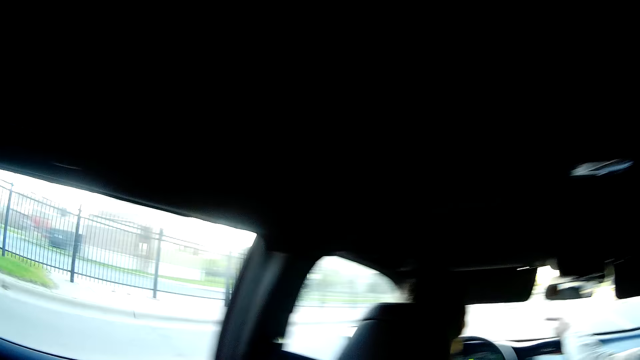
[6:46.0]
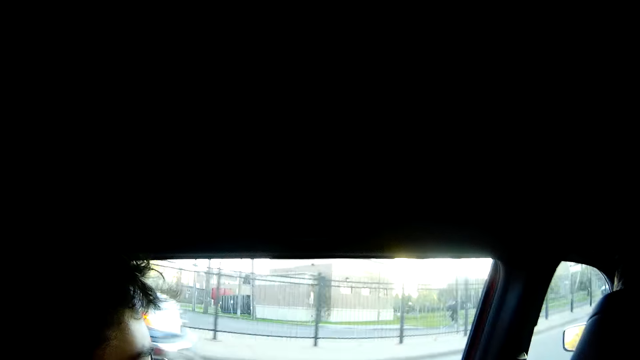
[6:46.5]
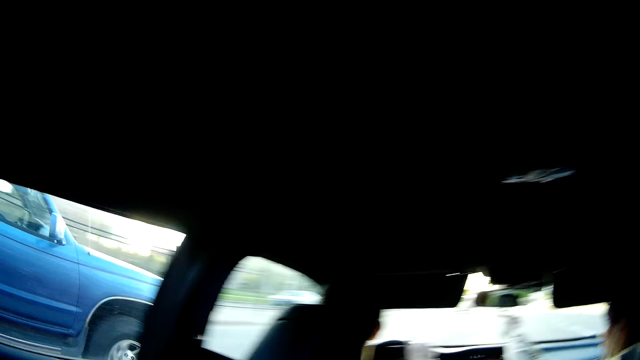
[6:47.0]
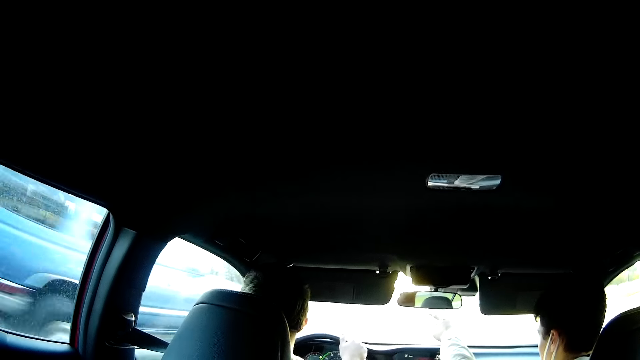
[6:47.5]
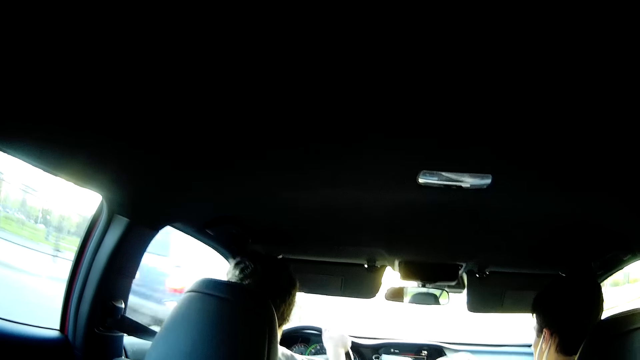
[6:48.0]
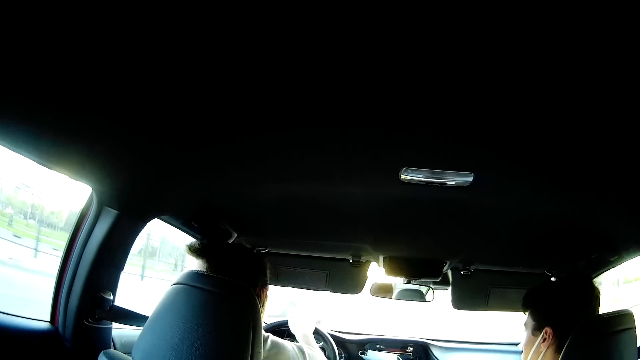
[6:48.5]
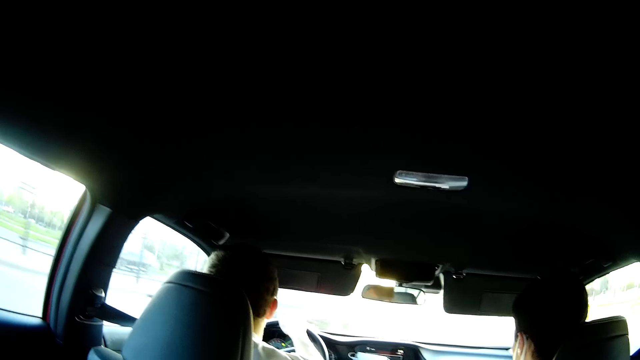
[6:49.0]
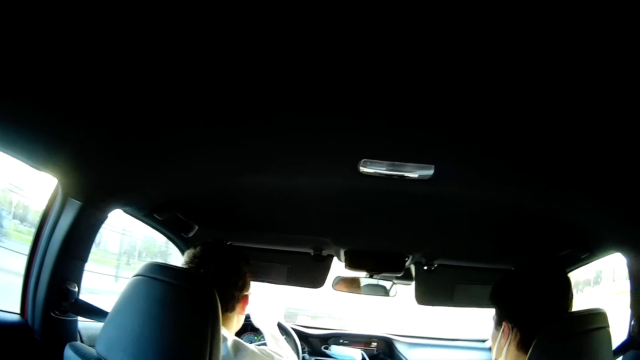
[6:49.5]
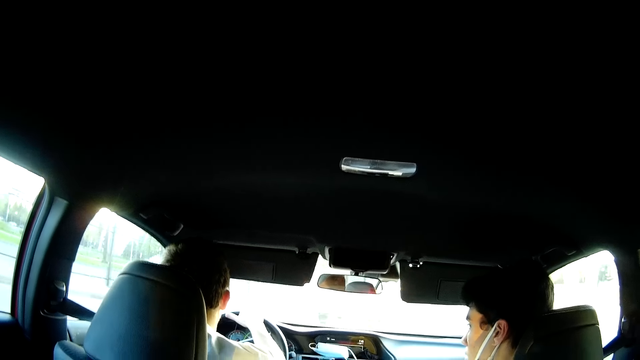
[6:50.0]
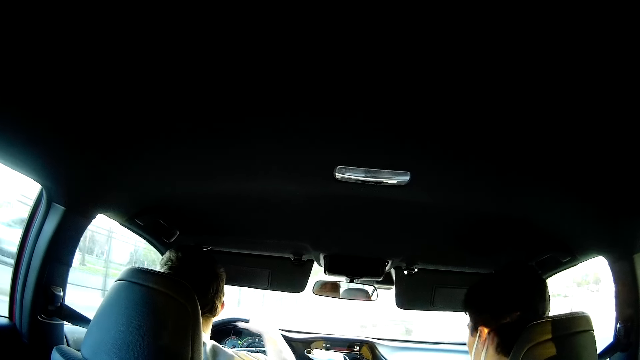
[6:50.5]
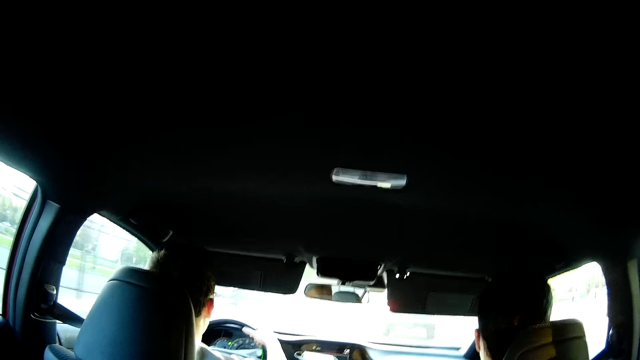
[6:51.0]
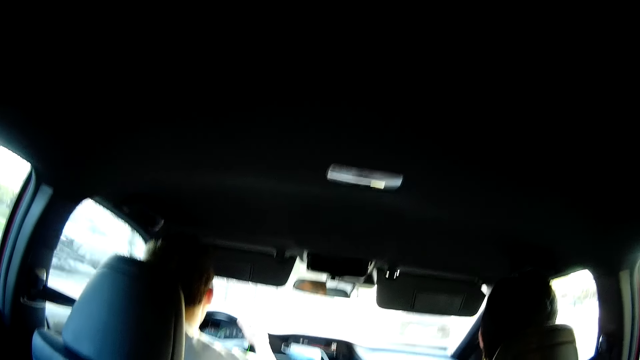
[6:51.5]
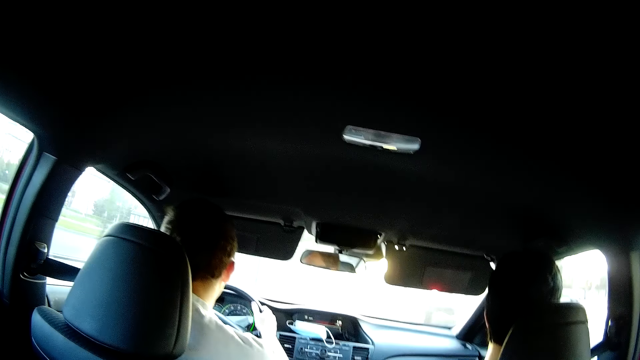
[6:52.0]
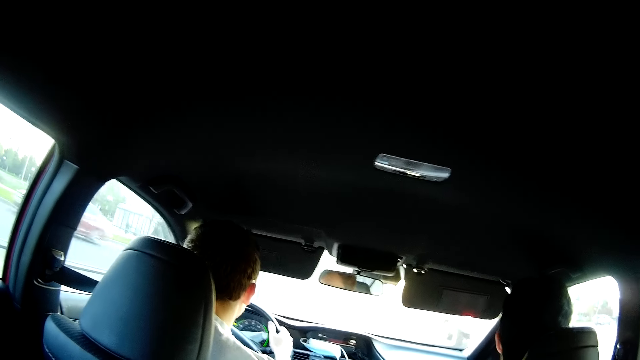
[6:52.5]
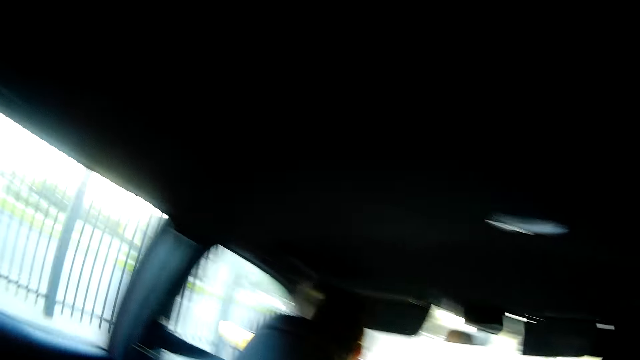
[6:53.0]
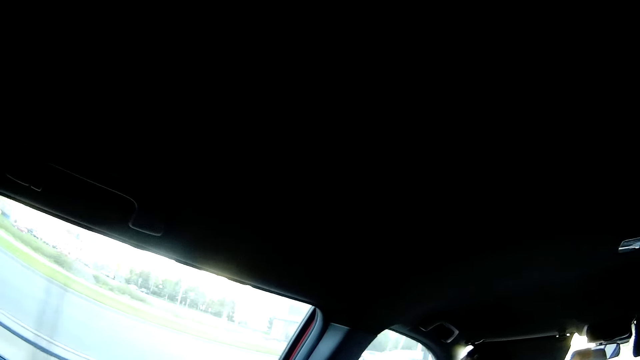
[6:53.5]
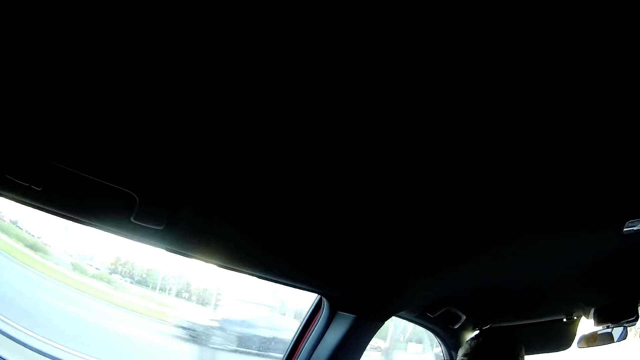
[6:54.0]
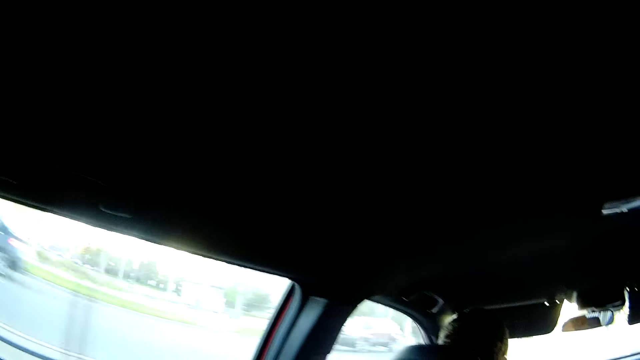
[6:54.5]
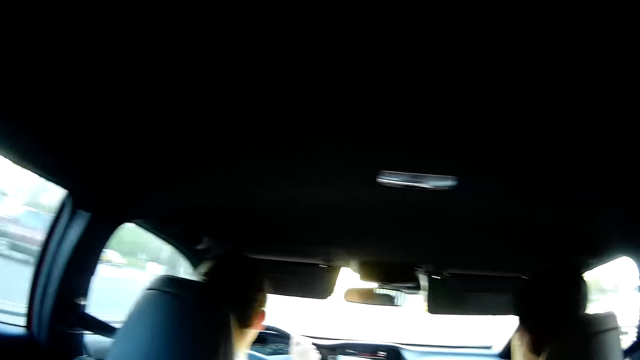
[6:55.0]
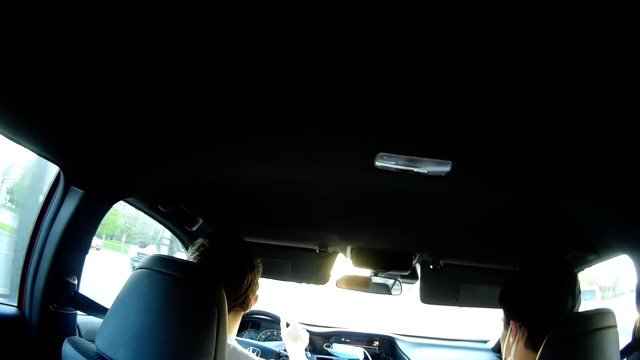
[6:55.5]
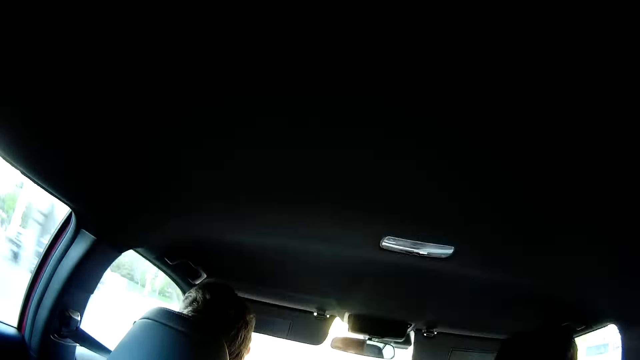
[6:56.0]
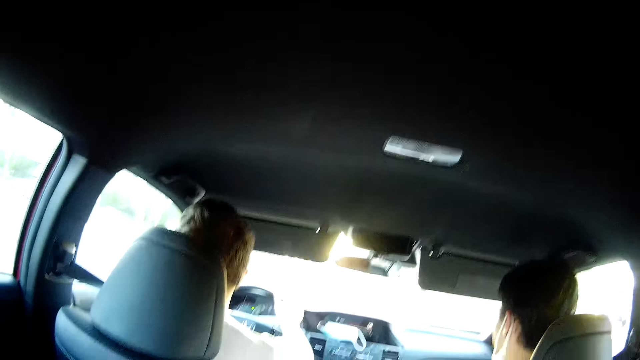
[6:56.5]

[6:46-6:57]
The camera wearer turns towards a man. A man holds the steering wheel with his right hand. Another man looks to the right and drives the car. The camera wearer converses with the rest and looks around the car.

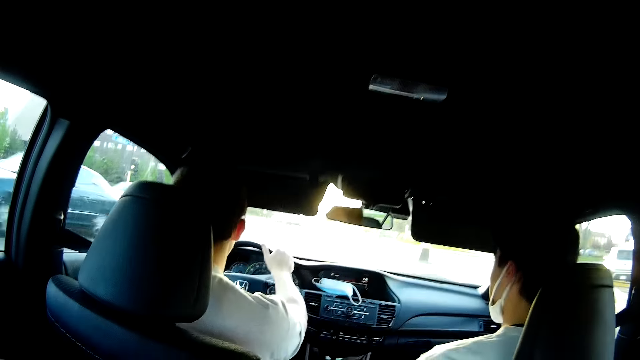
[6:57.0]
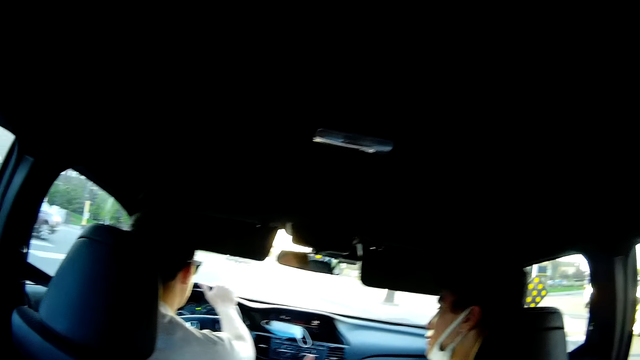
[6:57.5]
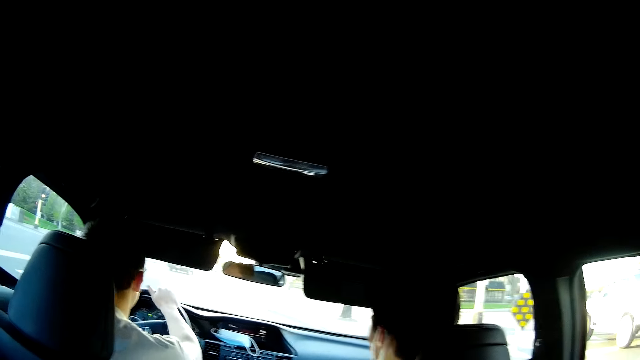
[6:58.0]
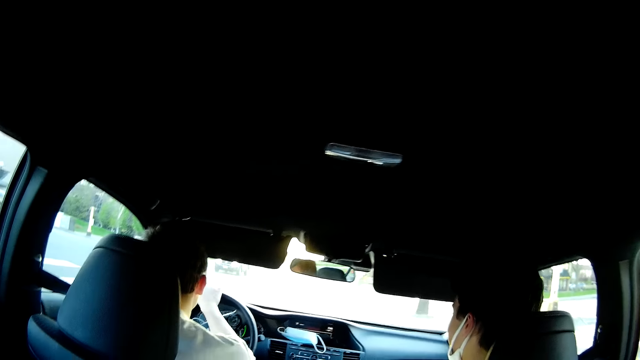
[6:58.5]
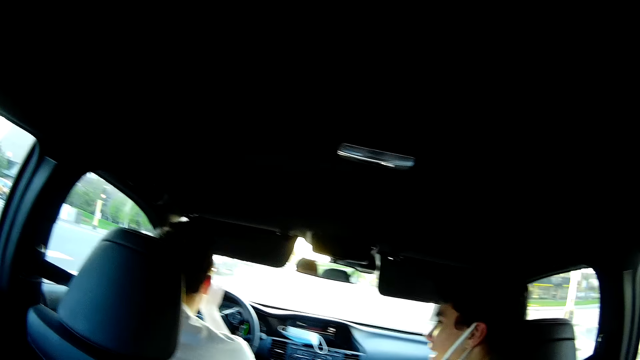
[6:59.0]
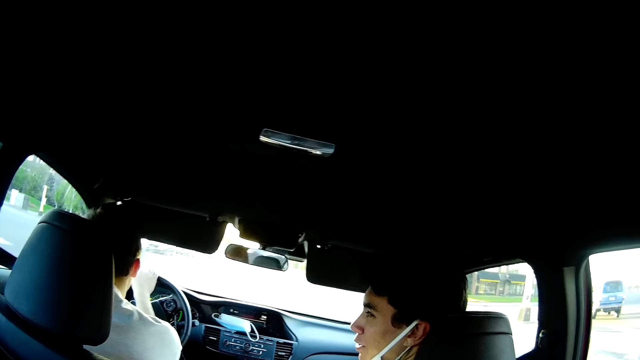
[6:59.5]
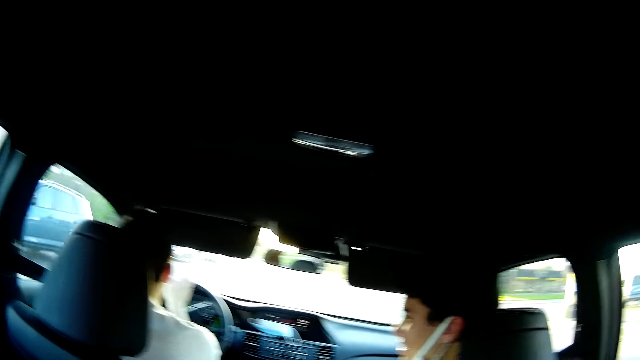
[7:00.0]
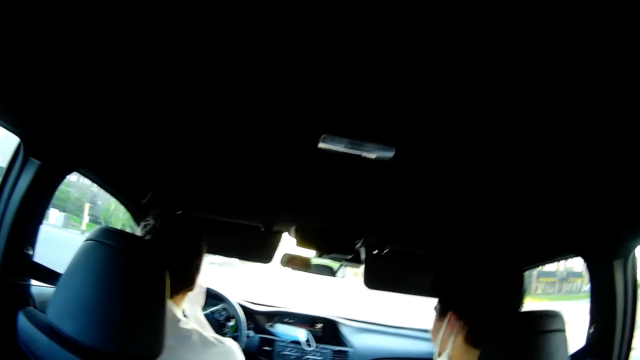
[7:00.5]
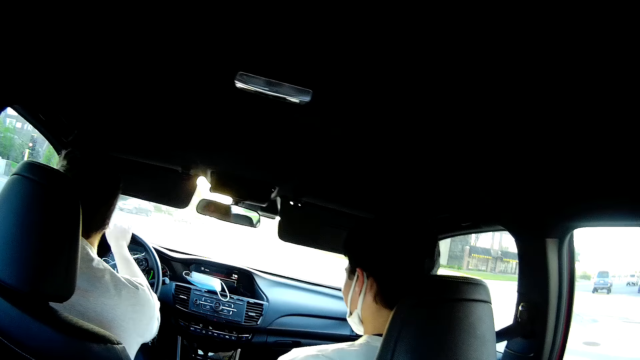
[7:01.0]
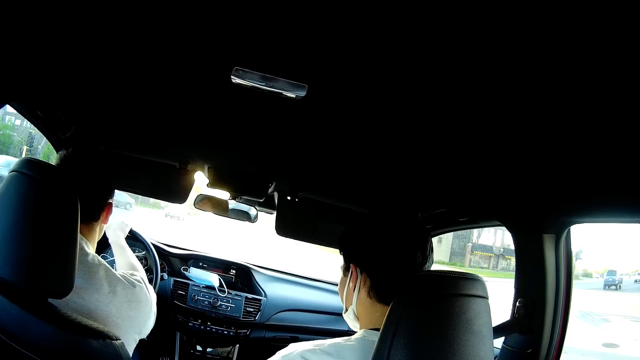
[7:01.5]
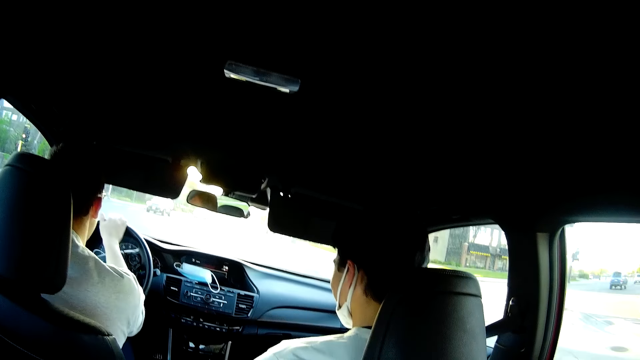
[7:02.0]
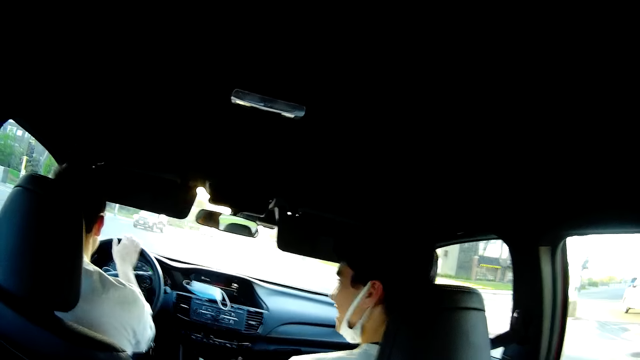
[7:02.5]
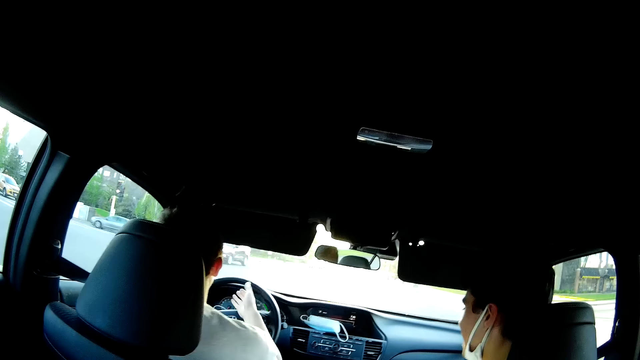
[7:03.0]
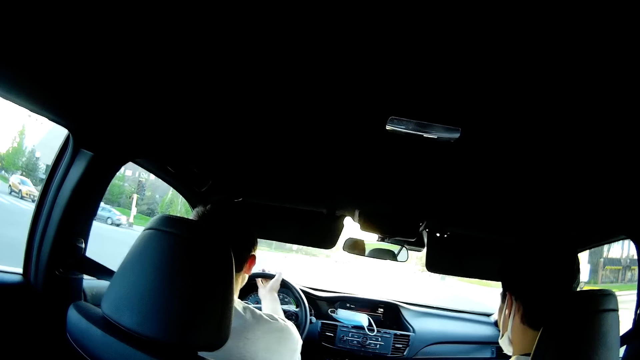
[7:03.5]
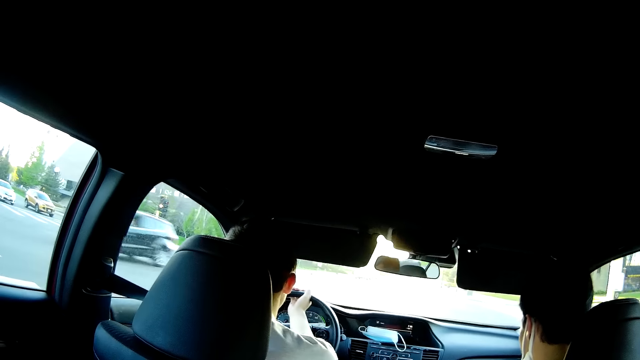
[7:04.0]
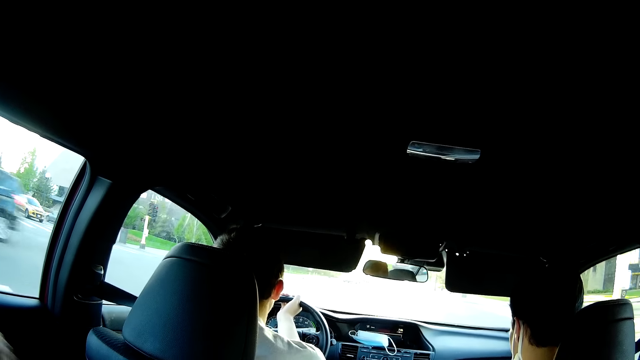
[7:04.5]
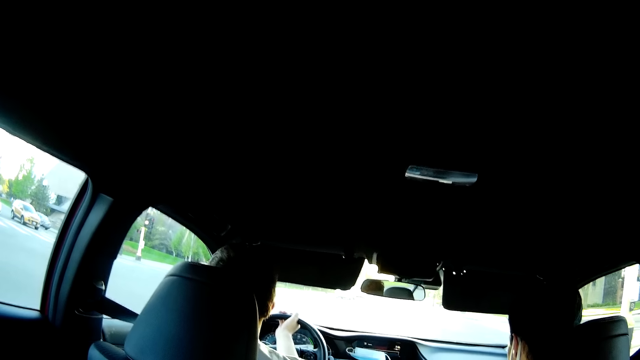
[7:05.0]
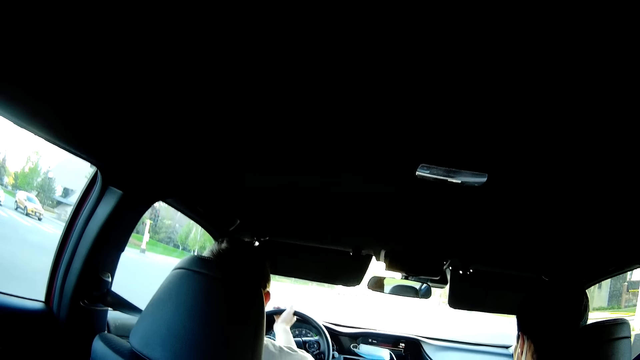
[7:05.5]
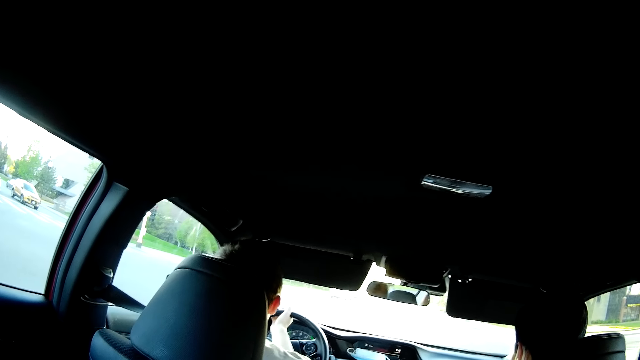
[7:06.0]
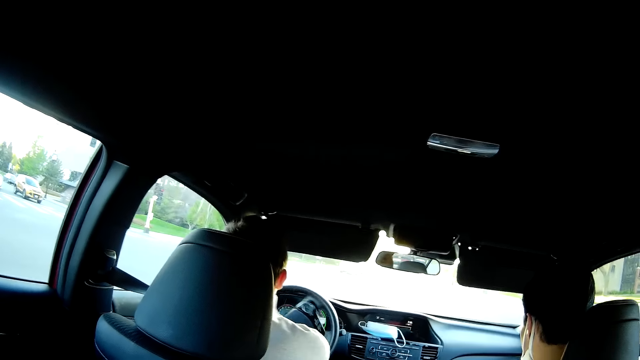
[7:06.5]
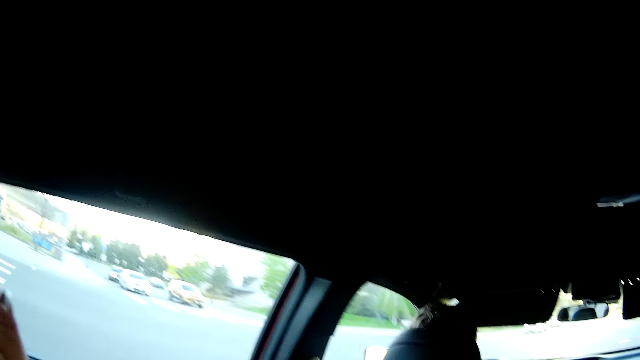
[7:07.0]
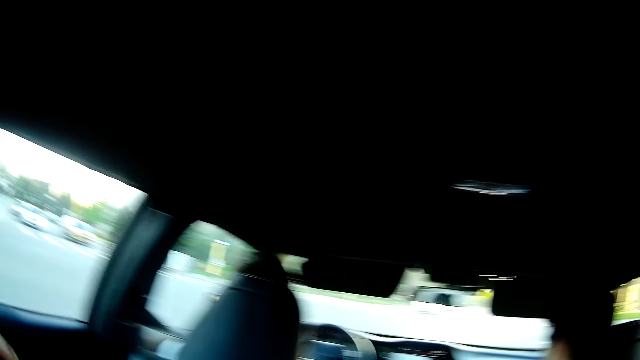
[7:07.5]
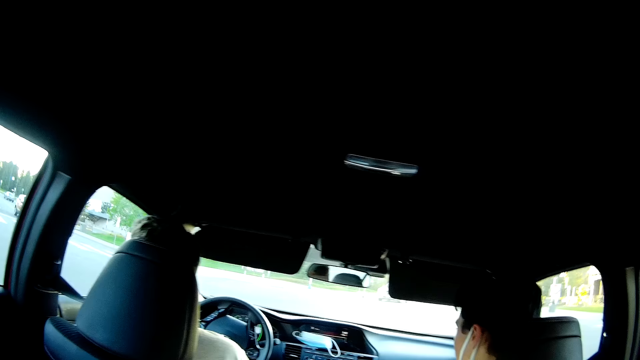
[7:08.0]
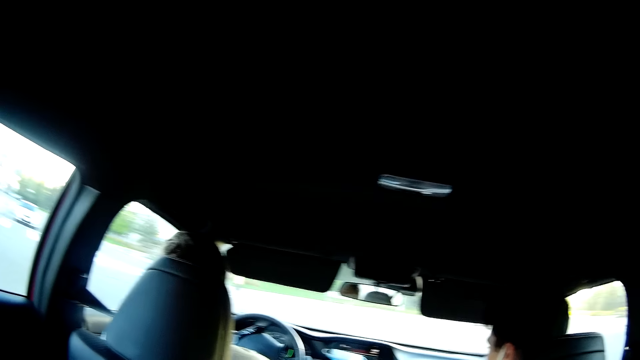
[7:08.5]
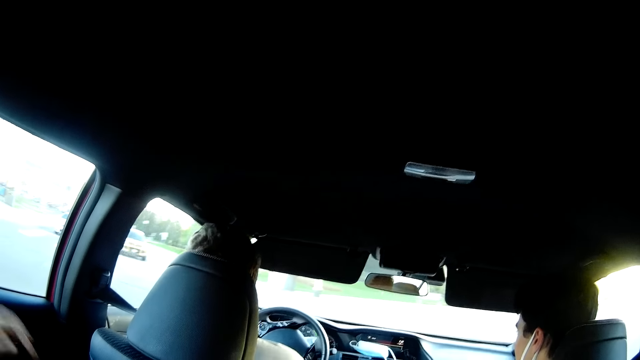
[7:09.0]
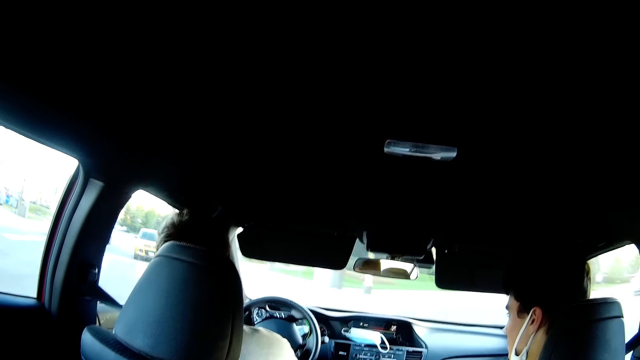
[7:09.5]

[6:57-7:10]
The camera wearer converses with the rest. A man responds to the camera wearer. The camera wearer converses with the rest. Another man drives the car.
